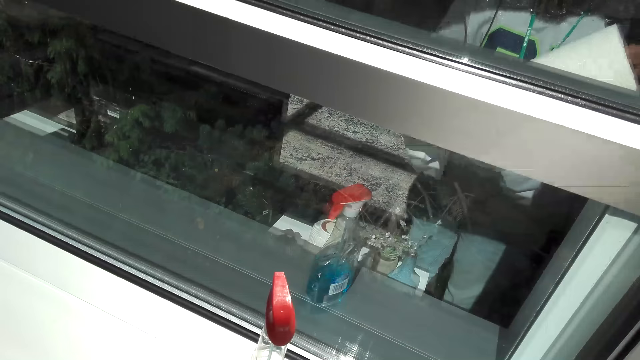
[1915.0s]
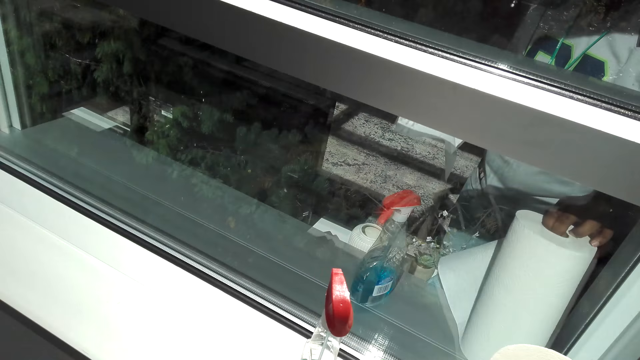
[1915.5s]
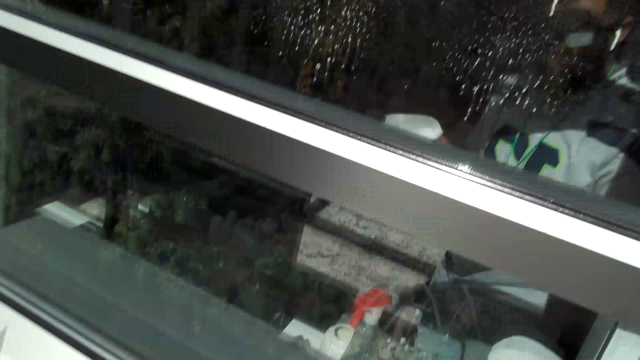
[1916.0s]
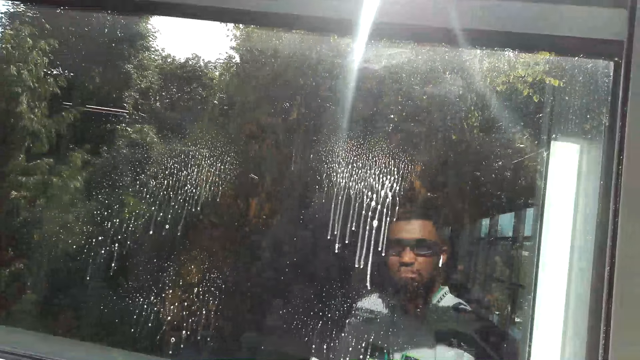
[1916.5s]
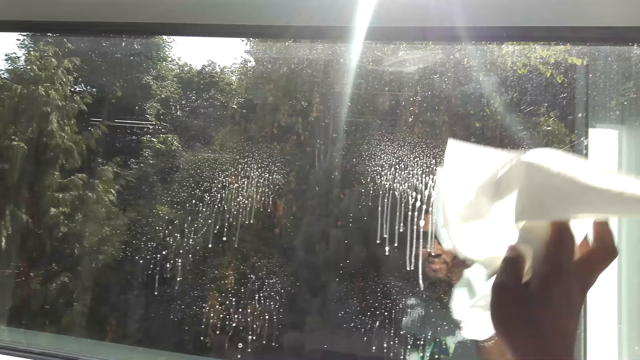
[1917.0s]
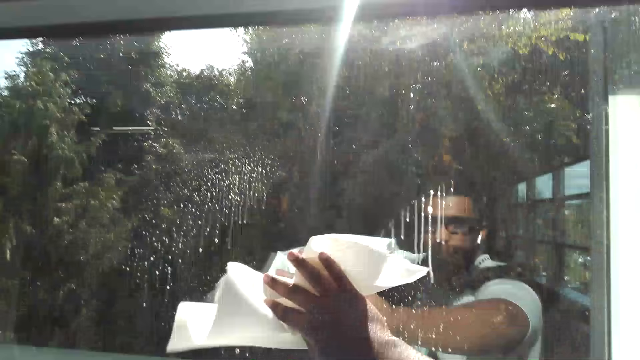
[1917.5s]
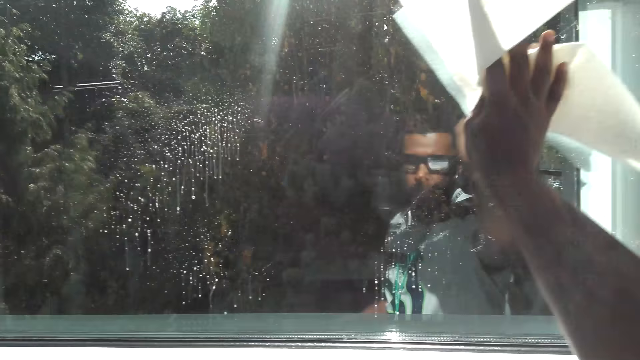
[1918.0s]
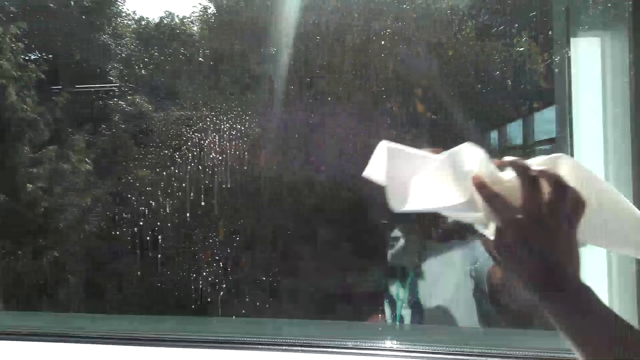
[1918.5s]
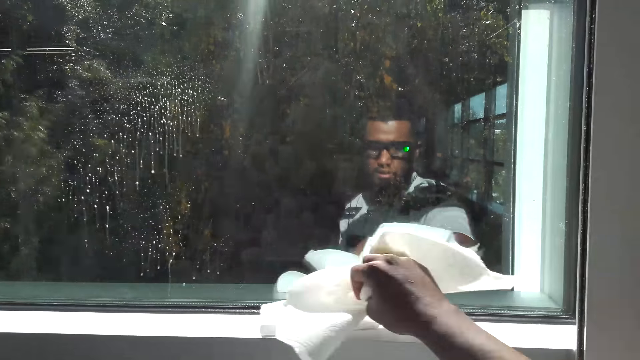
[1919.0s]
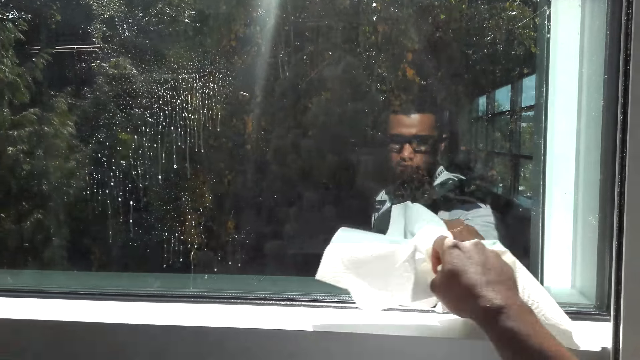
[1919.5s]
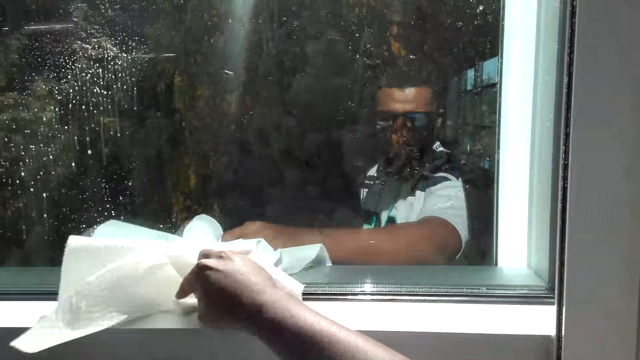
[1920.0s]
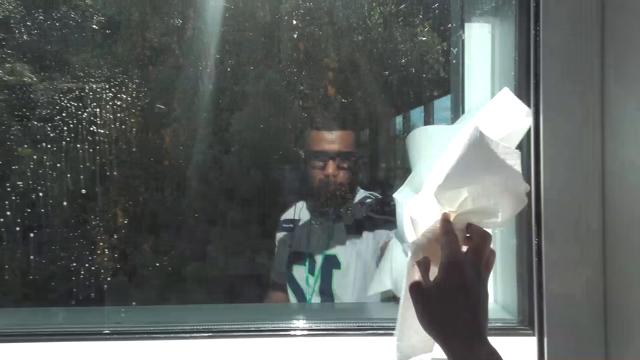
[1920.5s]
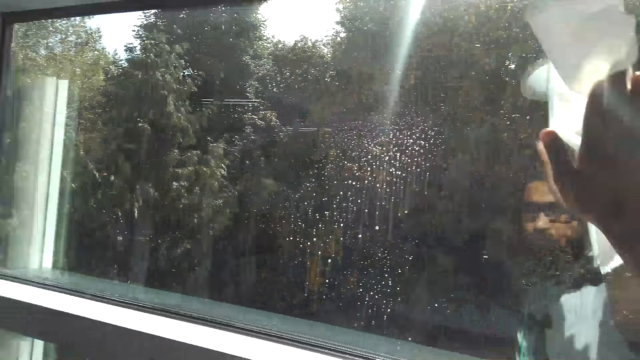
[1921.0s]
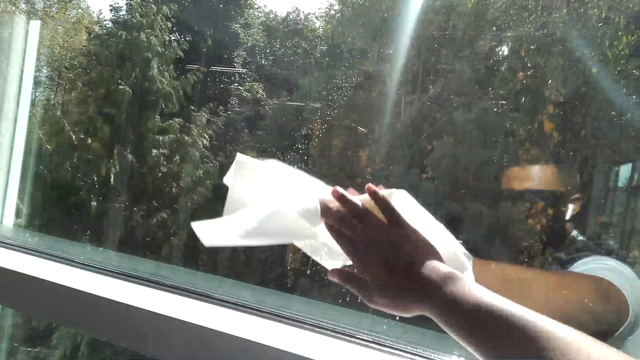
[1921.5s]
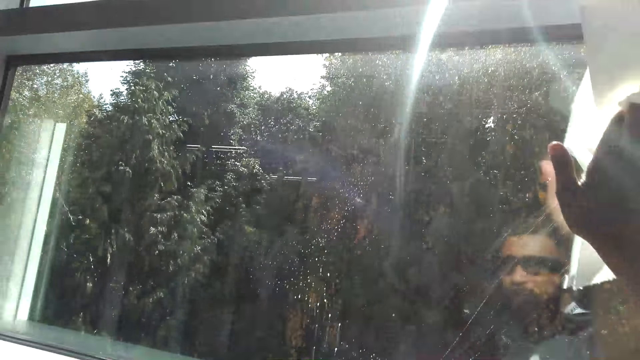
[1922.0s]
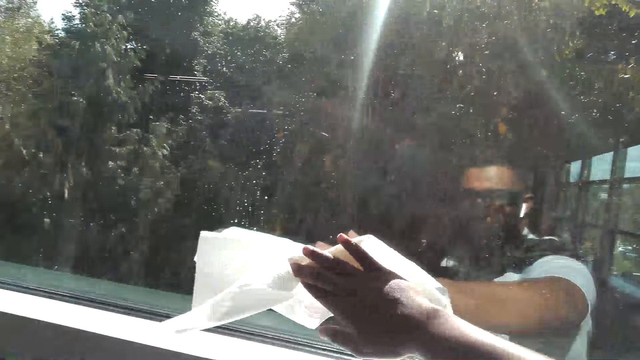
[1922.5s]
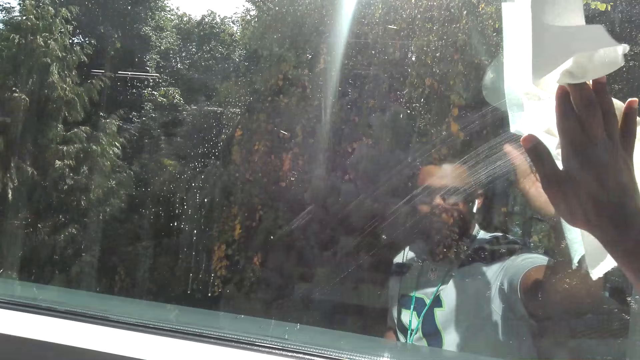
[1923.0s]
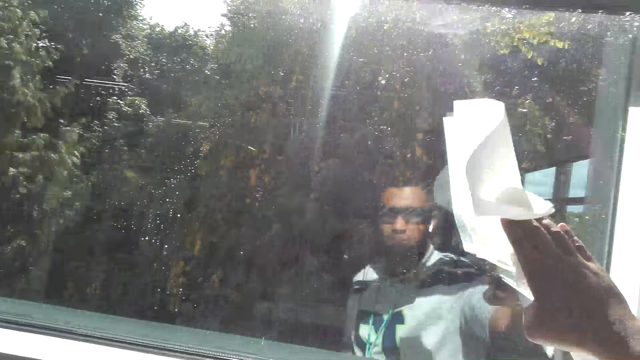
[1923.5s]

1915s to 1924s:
The camera wearer picks up a wiper tissue or paper towel on the shelf. They tear a piece of the paper towel. They place the wiper tissue on the shelf. They place the paper towel on the window. They wipe the window with the paper towel. They communicate on the phone.

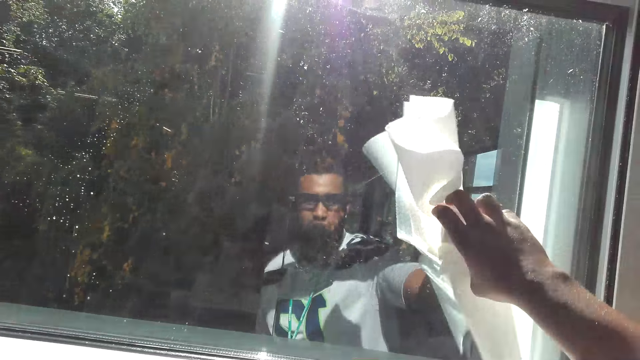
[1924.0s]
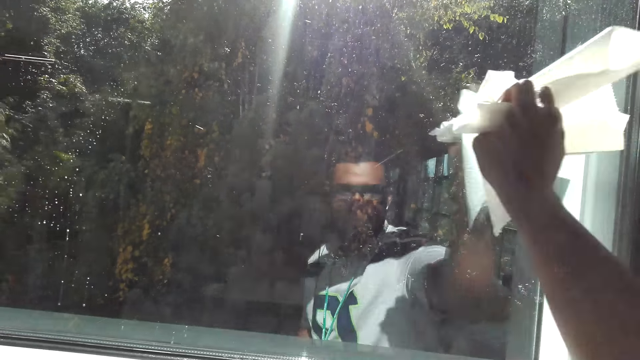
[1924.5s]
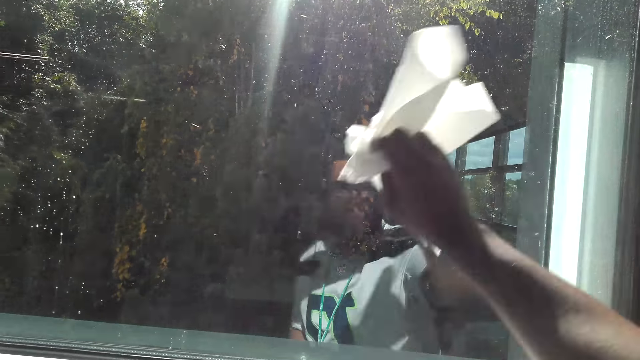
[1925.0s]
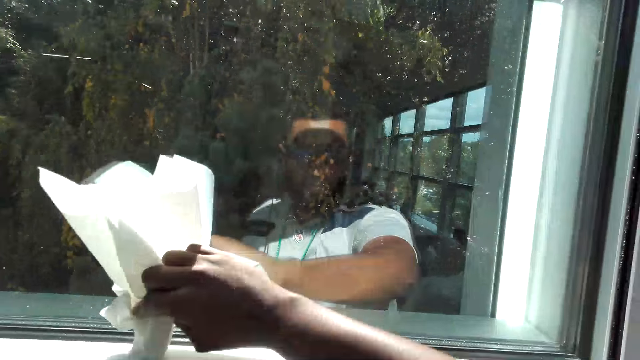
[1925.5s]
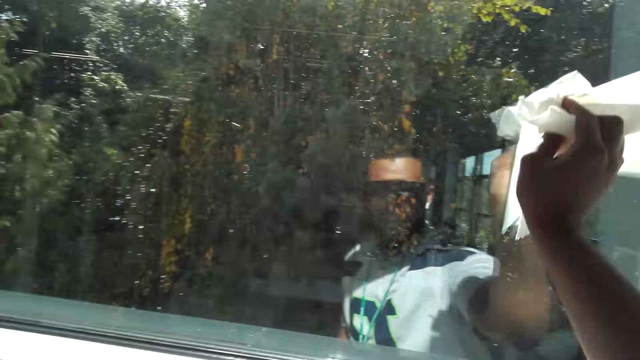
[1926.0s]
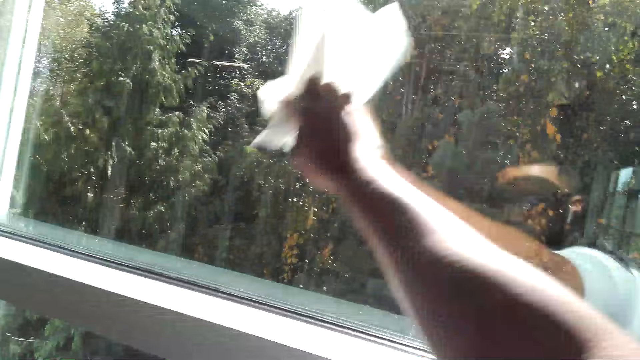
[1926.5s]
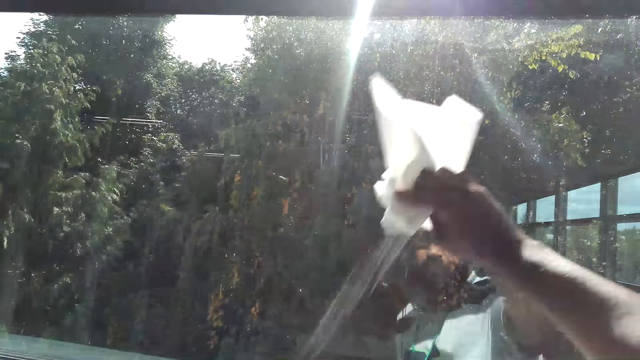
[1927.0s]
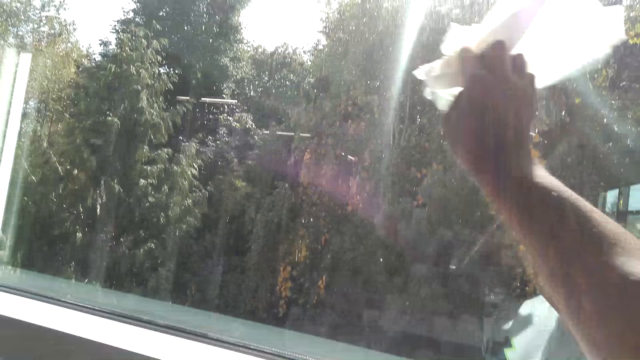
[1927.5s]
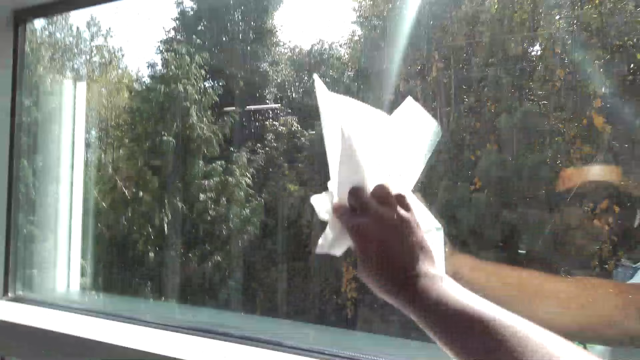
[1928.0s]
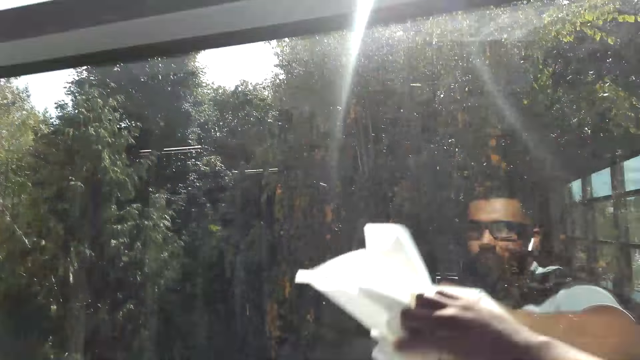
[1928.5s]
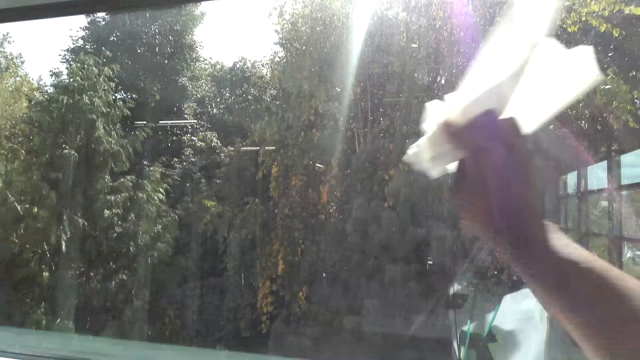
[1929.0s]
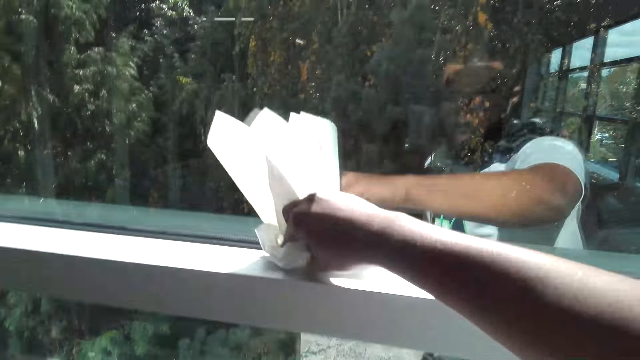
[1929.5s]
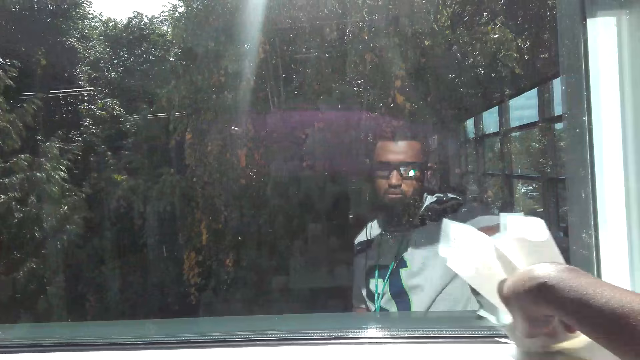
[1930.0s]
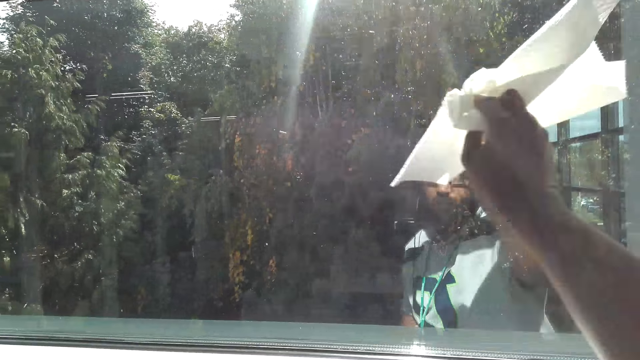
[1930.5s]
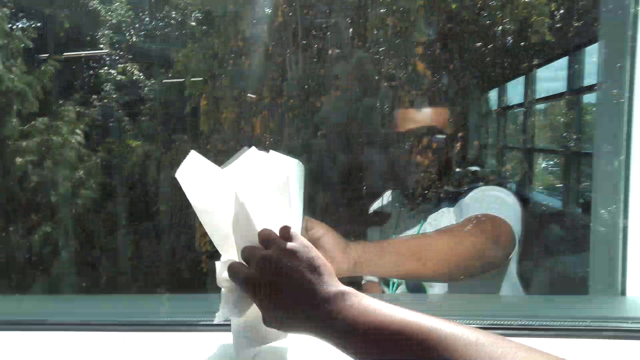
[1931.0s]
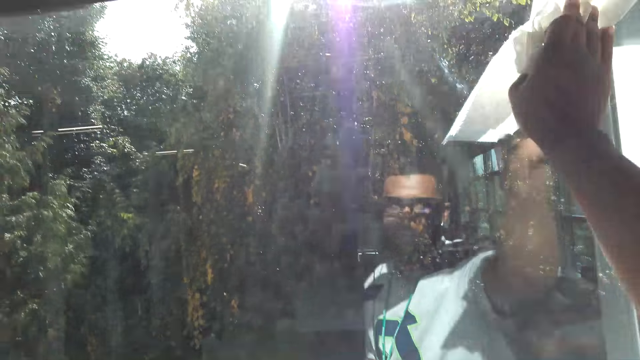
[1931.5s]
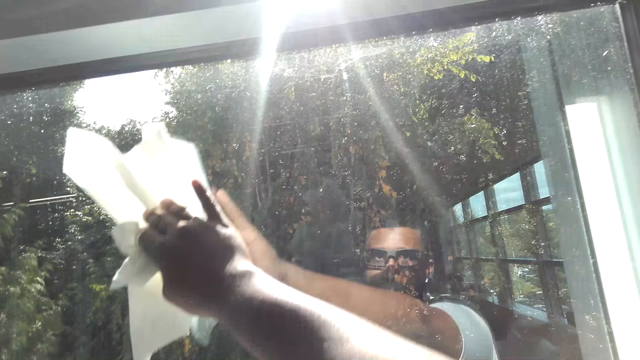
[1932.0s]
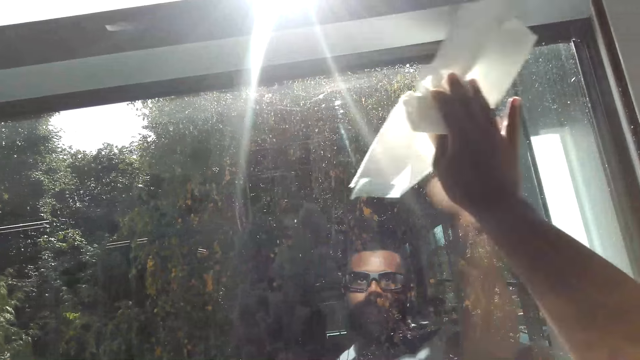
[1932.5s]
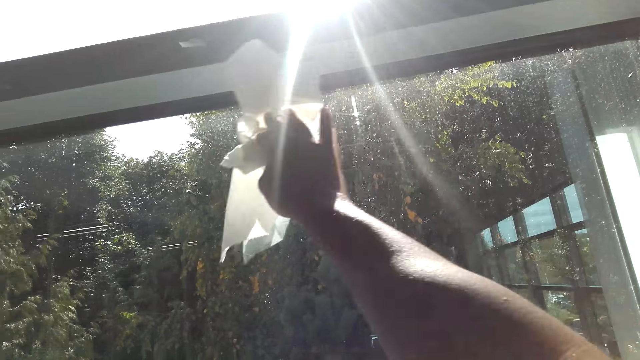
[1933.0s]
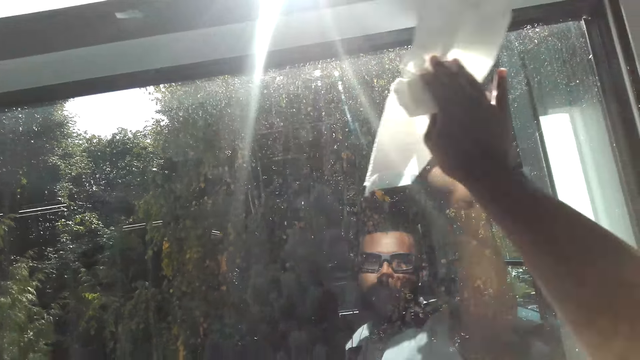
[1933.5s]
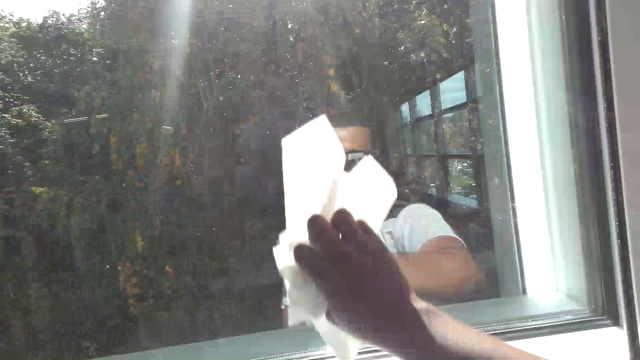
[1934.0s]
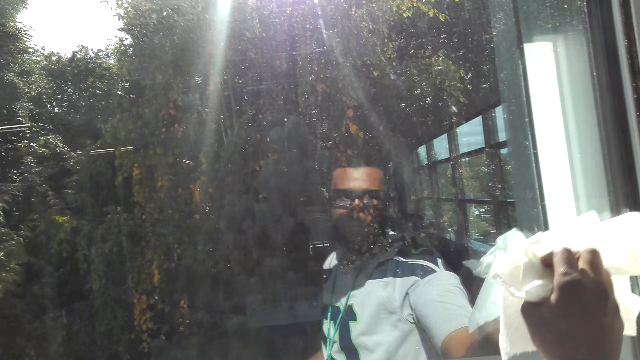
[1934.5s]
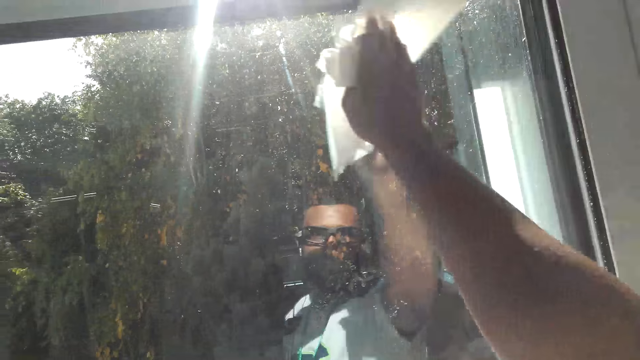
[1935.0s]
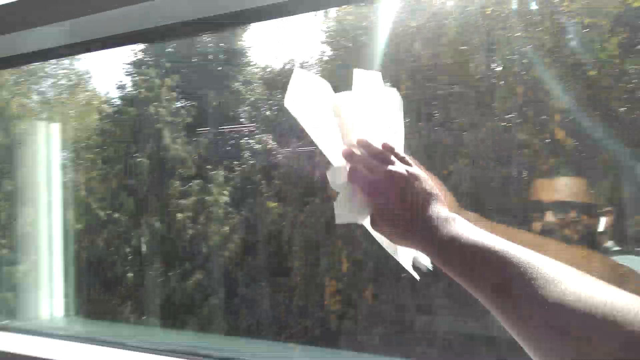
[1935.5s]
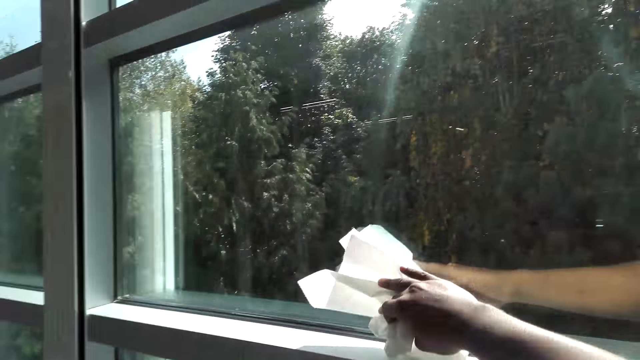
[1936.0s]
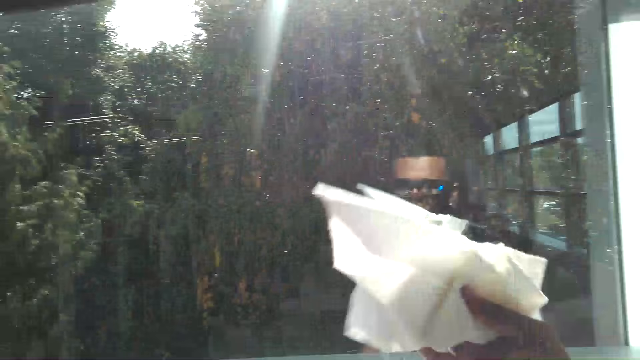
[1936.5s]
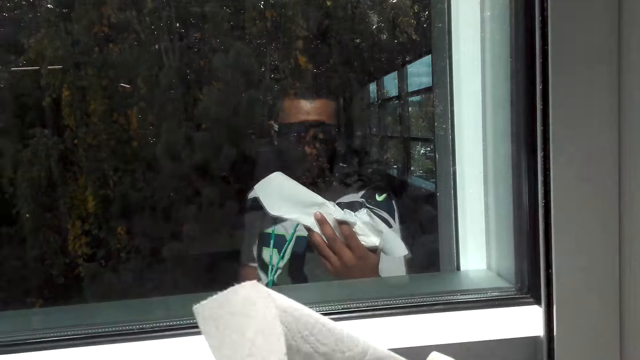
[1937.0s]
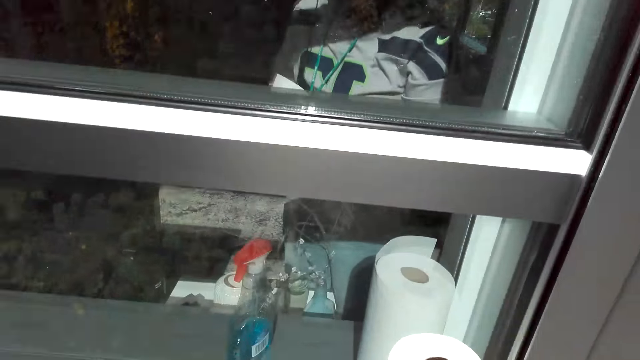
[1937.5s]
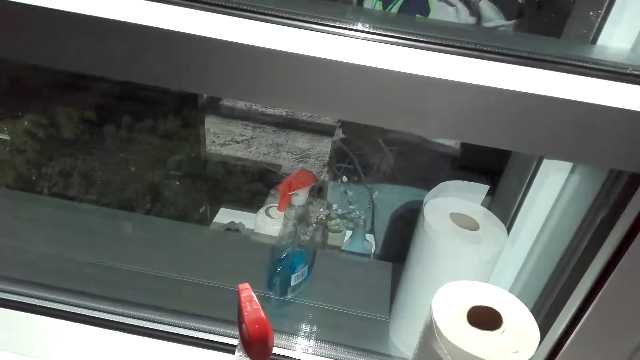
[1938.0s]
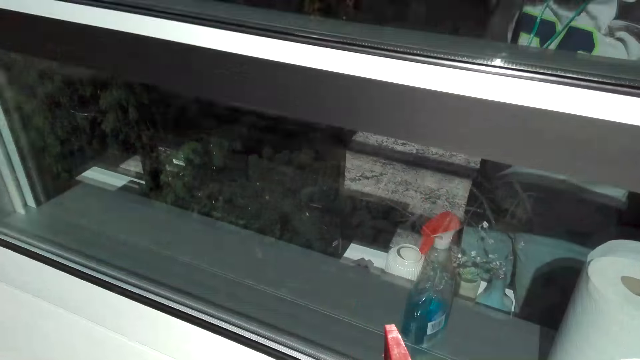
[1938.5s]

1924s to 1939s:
The camera wearer wipes a window with a paper towel. They communicate on the phone.
